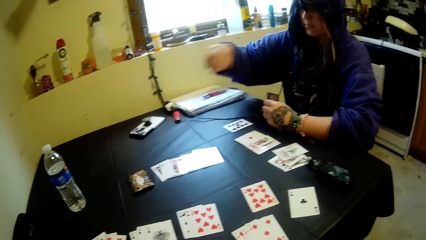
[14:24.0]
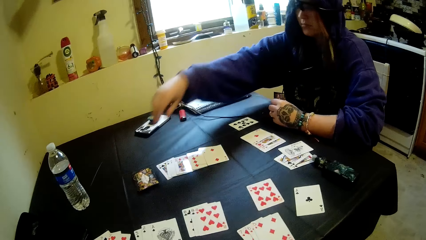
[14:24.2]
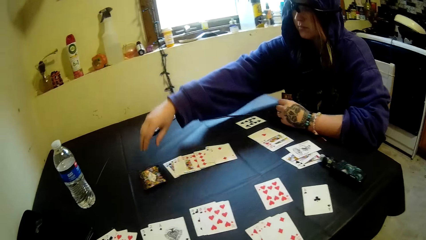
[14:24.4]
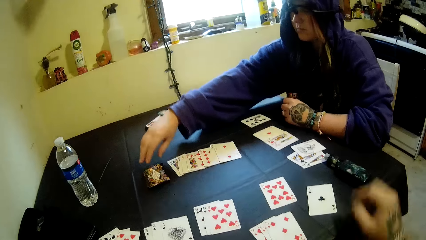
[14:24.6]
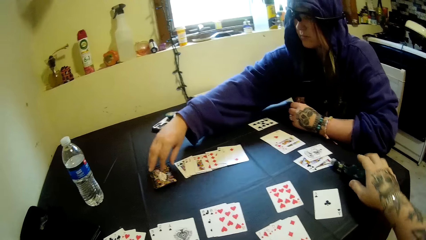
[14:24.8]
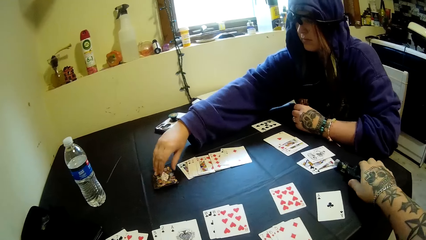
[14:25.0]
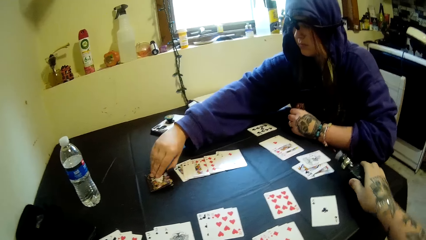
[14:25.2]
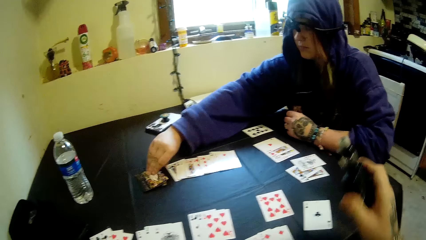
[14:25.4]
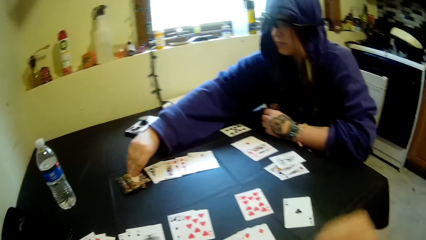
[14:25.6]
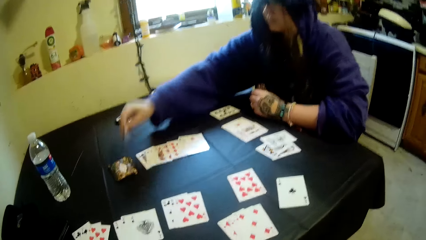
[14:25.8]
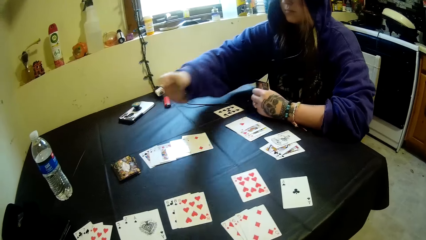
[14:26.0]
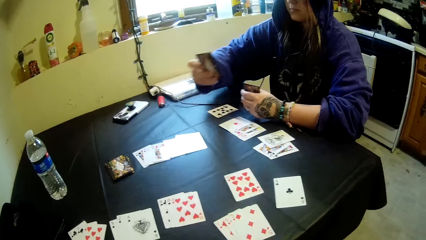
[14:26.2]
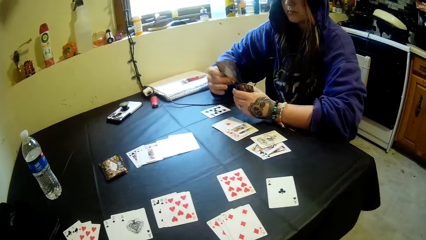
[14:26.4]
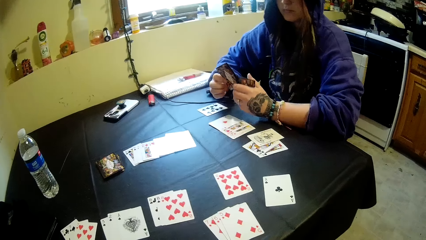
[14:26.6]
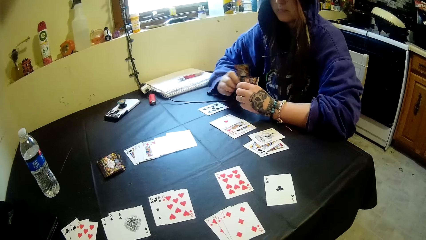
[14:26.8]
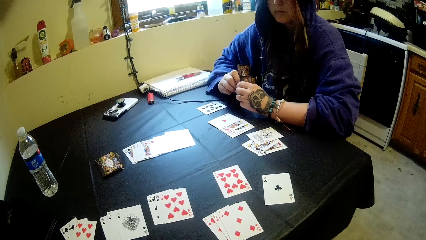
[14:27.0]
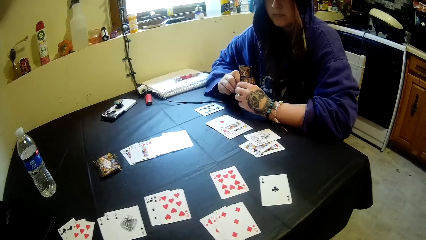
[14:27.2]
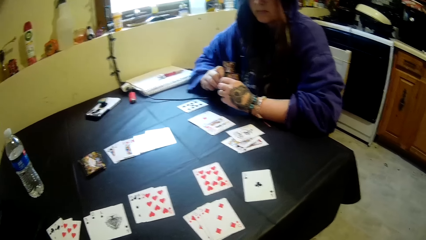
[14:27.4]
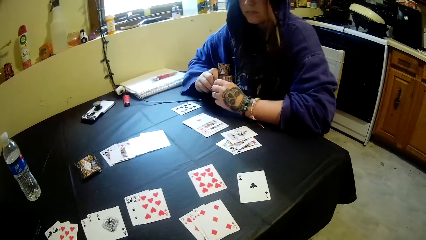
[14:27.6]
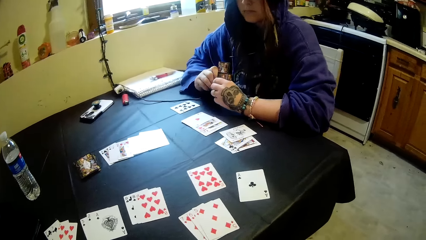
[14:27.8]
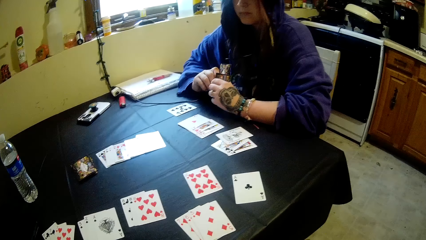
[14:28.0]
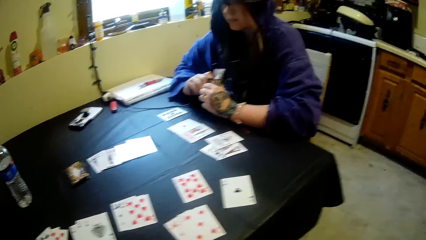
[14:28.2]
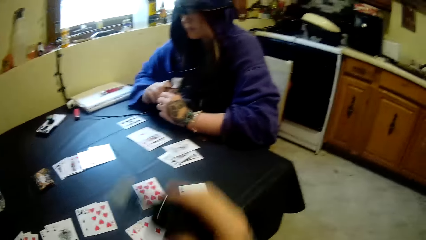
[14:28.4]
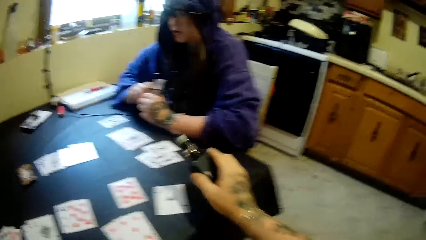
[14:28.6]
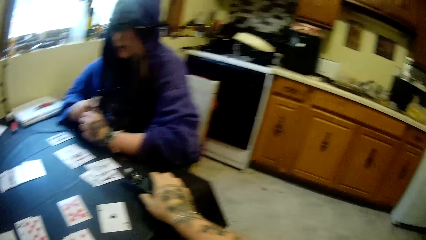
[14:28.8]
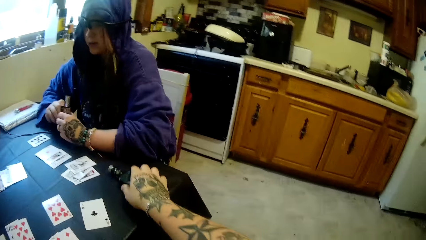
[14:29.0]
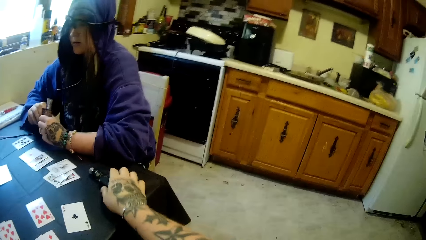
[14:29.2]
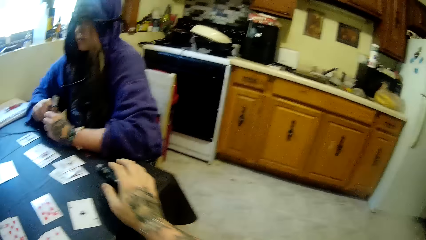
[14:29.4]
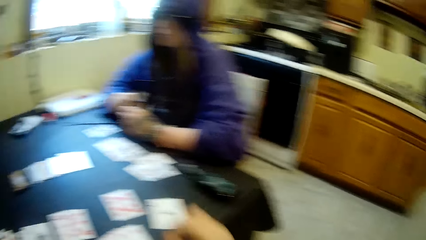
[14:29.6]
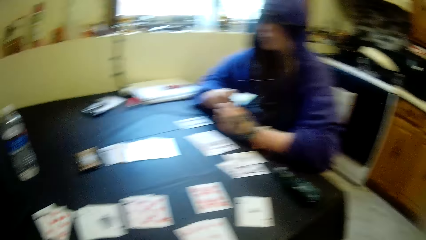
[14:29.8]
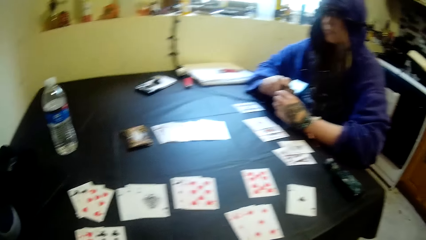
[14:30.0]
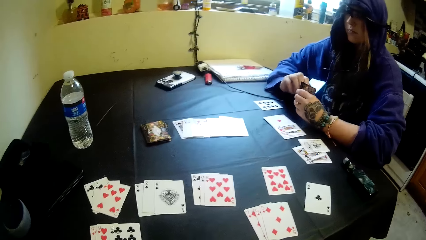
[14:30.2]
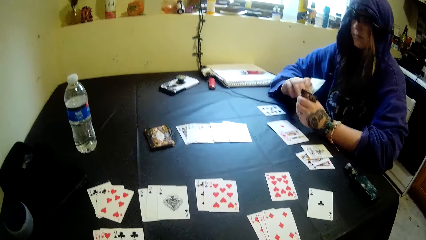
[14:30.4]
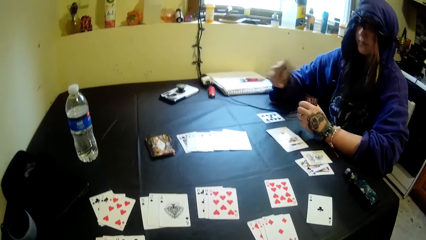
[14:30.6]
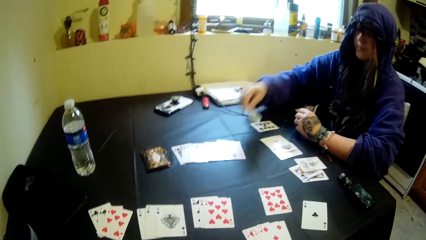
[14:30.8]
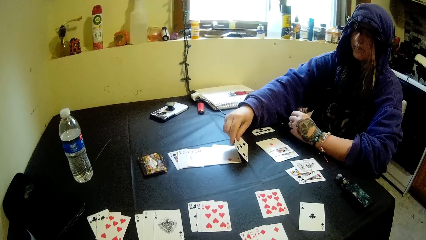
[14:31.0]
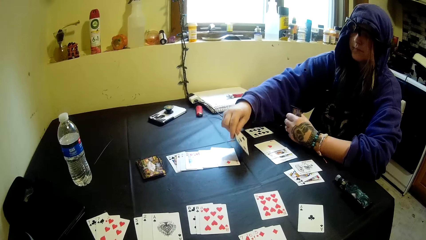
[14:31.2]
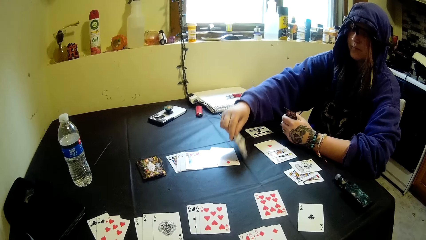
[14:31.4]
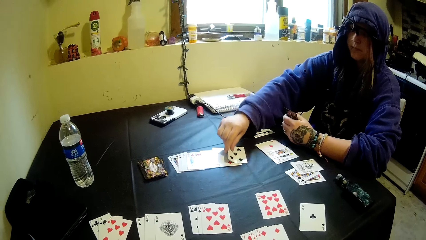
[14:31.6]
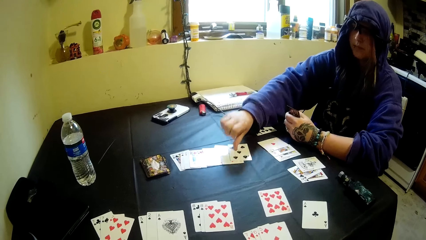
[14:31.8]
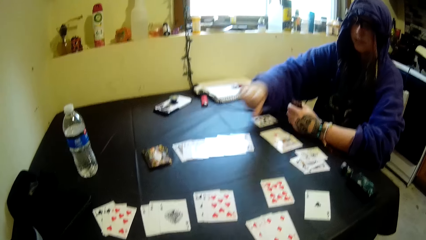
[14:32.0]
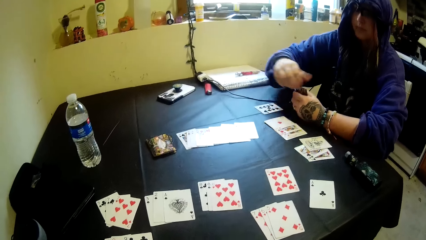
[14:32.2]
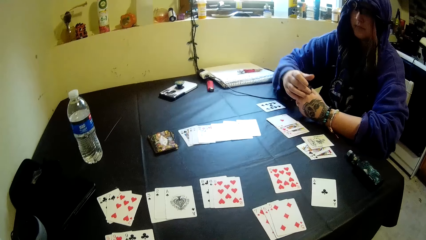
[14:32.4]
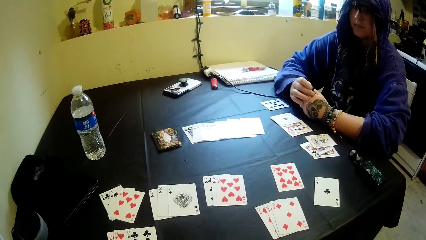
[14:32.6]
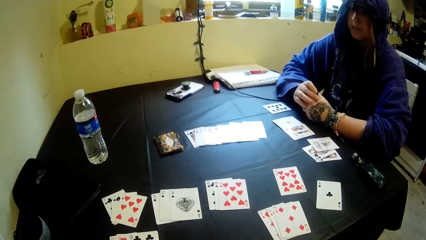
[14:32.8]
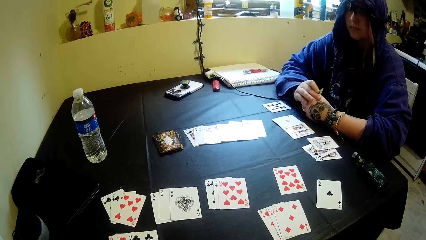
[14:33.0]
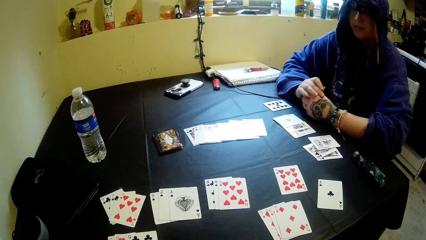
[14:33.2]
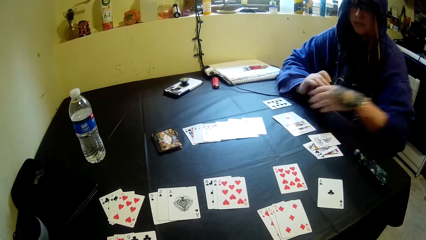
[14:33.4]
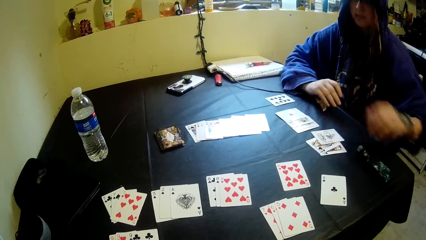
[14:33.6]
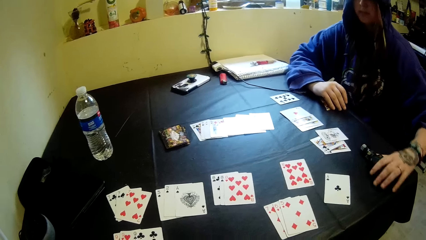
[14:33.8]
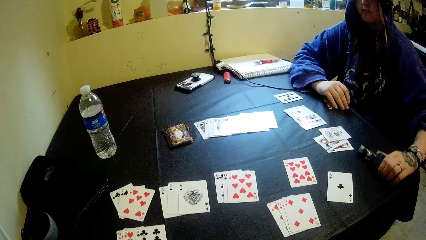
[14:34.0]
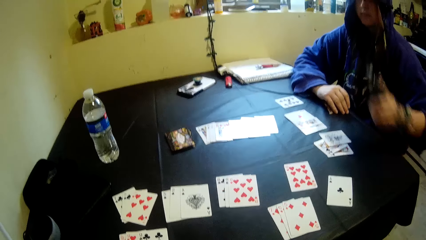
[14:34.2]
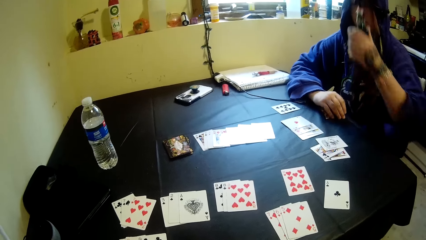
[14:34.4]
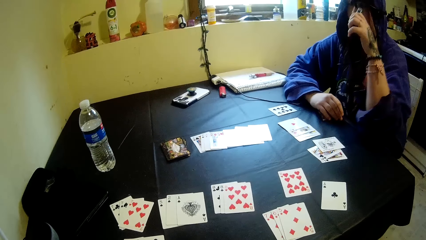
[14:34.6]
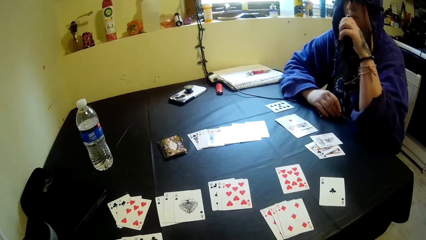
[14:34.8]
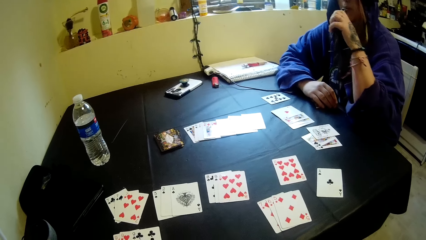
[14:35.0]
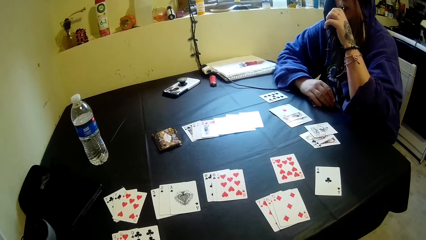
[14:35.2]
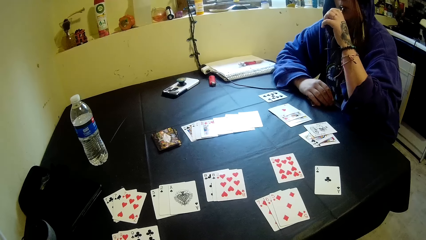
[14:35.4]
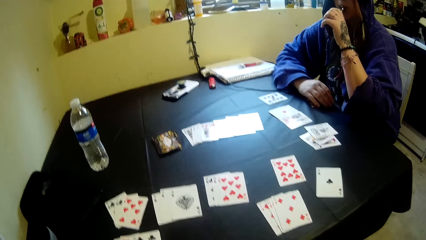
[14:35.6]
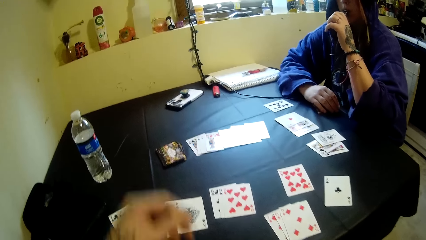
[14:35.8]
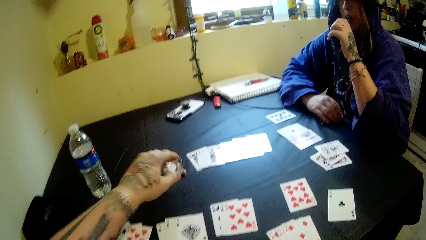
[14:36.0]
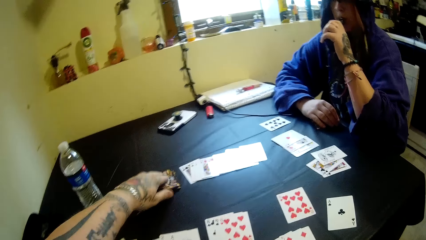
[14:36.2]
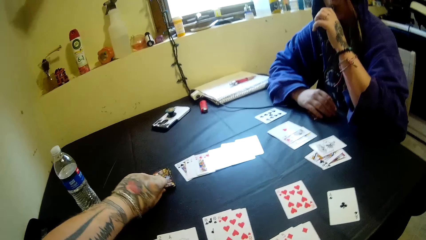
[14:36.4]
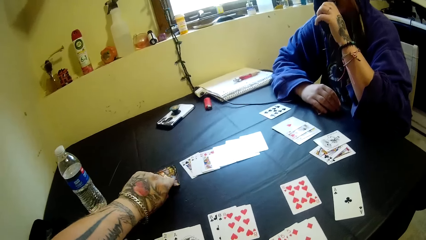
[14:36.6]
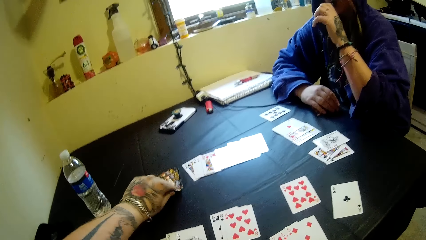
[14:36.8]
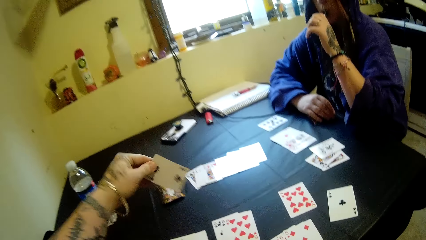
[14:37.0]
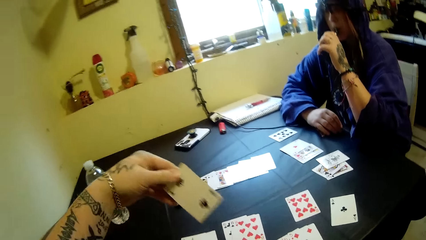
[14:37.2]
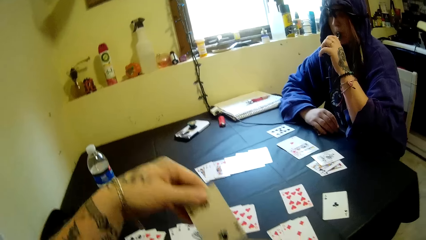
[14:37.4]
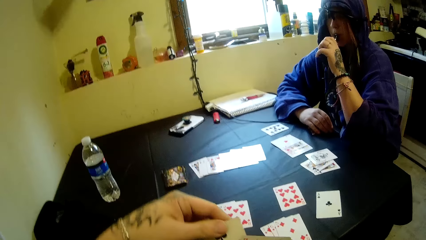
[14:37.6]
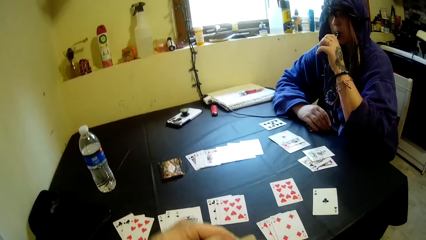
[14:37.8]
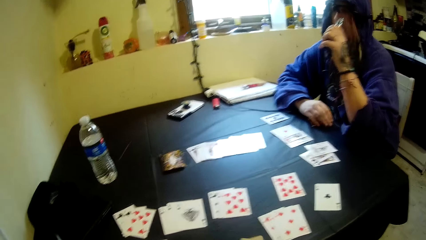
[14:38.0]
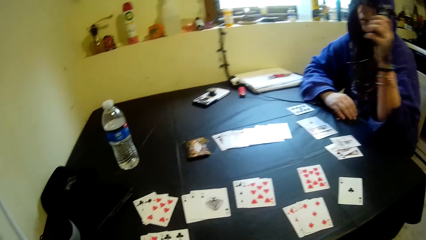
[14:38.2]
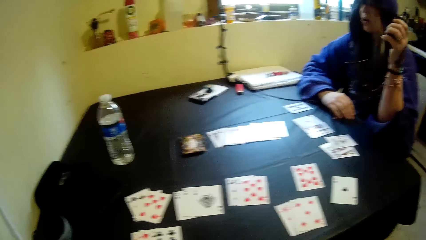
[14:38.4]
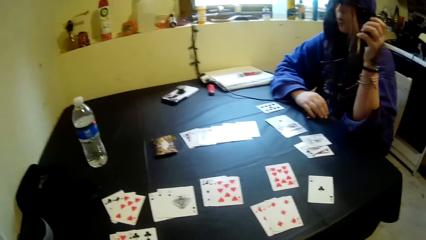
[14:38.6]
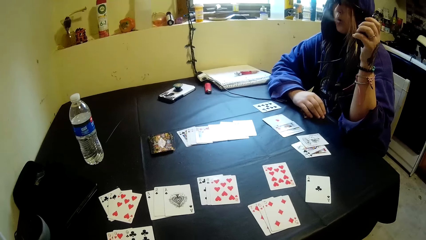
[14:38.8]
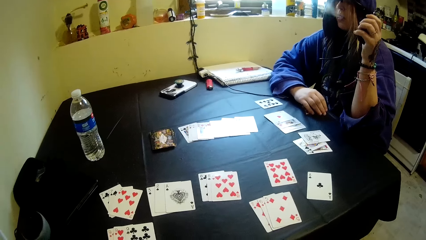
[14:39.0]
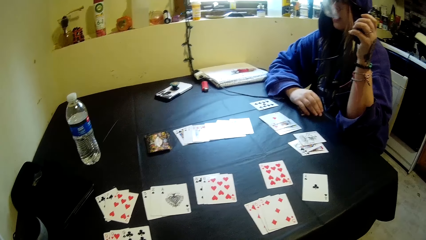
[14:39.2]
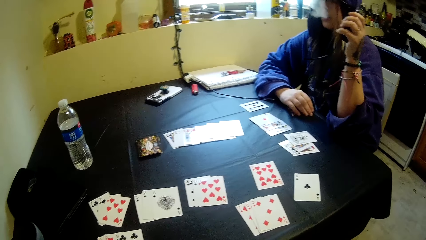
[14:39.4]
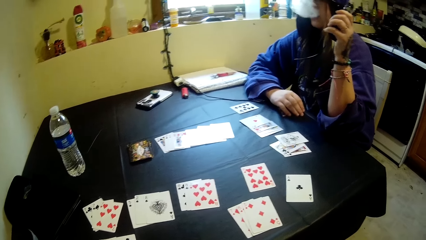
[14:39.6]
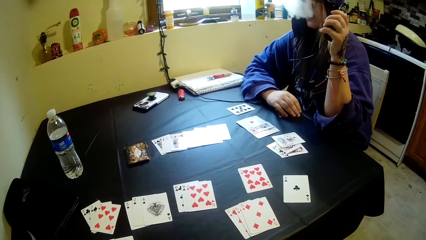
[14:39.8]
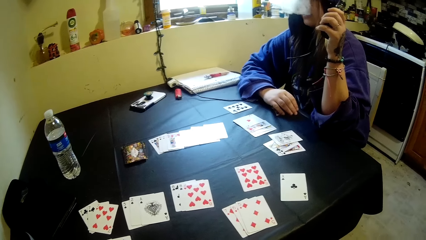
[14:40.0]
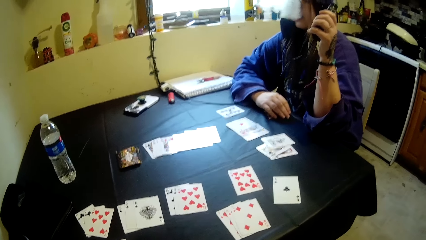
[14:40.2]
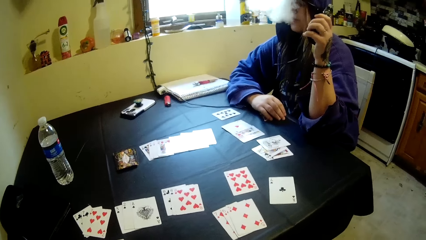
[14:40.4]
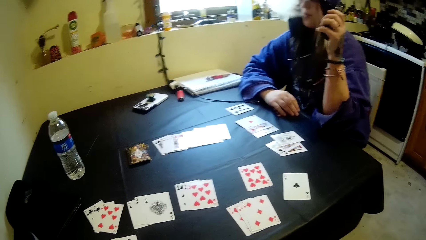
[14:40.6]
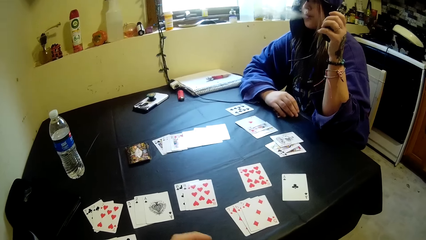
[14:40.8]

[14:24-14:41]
A woman touches a playing card. She picks a card from the stack of cards on the table with her right hand. The camera wearer holds a shisha bottle or electronic cigarette. He picks the electronic cigarette on the table with his right hand. He looks at the playing card on the table. The woman joins the card in her right hand together with the cards in her hands. The camera wearer drops the electronic cigarette on the table with his right hand. He looks at the playing card on the table. The woman places a card in her right hand on the table. The camera wearer looks at the playing card on the table. The woman holds the cards in her hands. She picks the electronic cigarette on the table with her left hand. She smokes the electronic cigarette. The camera wearer lifts the left hand. He touches the playing card. He picks a card from the stack of cards on the table with his left hand. He lifts the playing card, carries the playing card, and looks at the playing card on the table.
